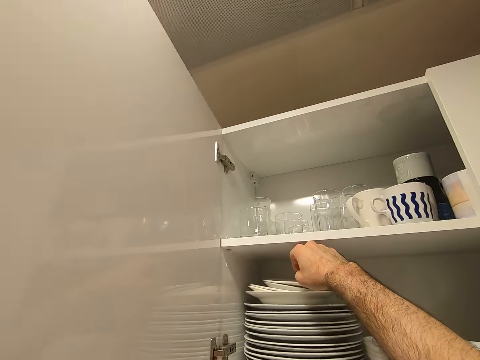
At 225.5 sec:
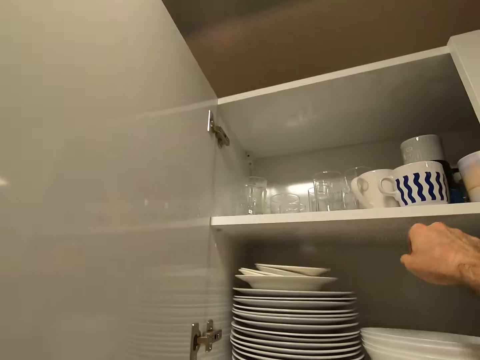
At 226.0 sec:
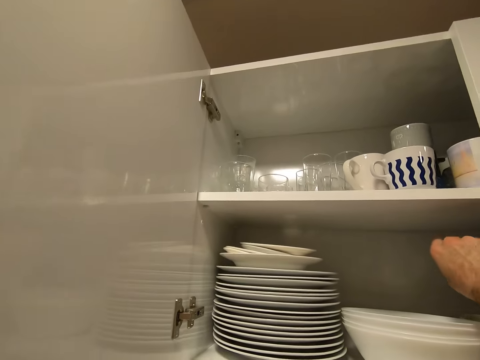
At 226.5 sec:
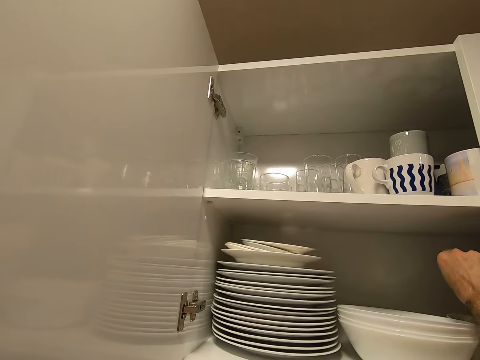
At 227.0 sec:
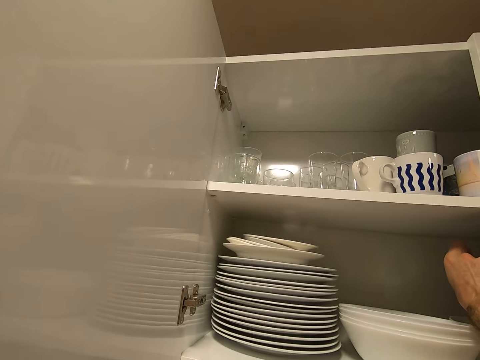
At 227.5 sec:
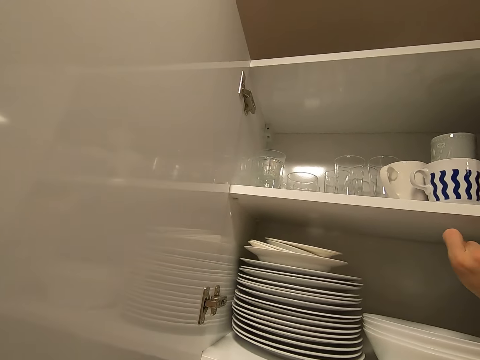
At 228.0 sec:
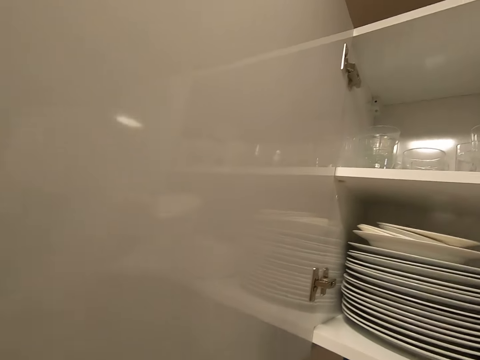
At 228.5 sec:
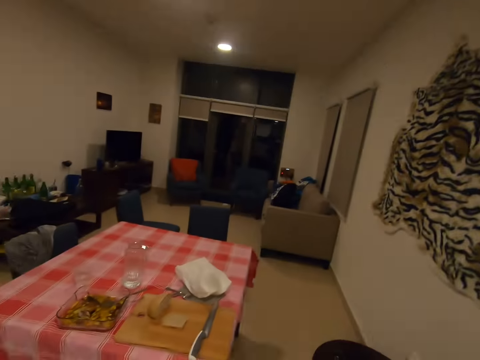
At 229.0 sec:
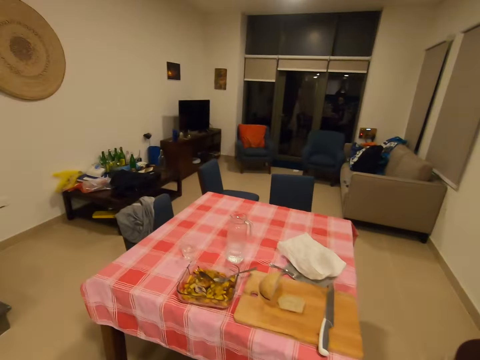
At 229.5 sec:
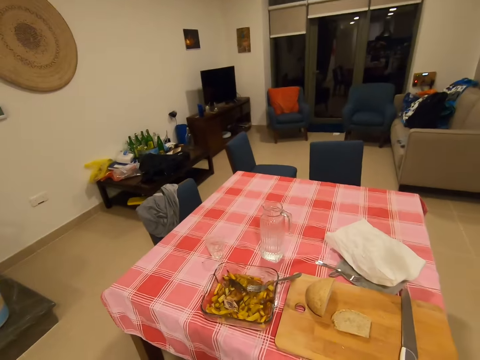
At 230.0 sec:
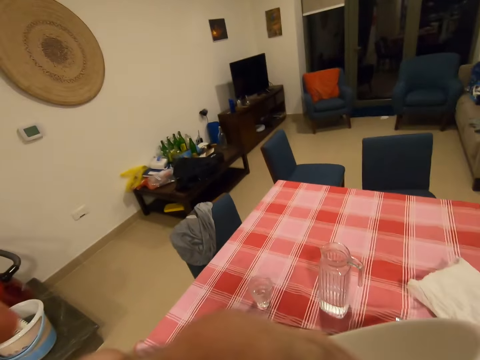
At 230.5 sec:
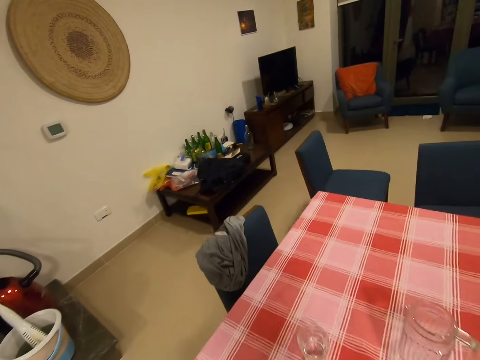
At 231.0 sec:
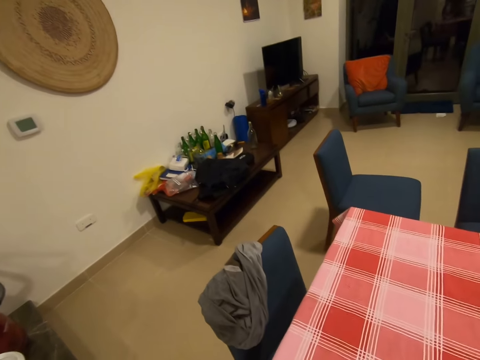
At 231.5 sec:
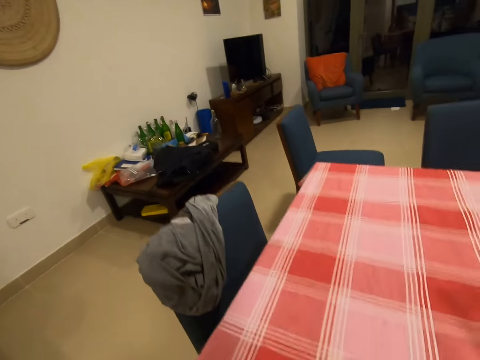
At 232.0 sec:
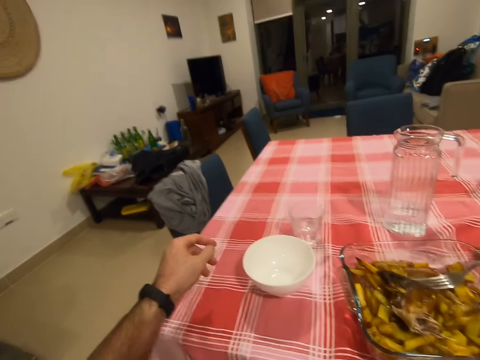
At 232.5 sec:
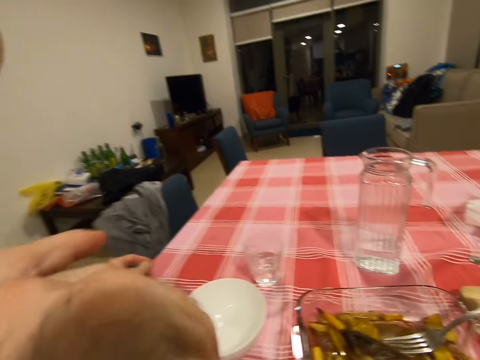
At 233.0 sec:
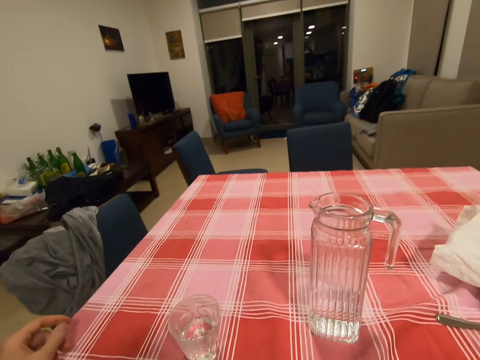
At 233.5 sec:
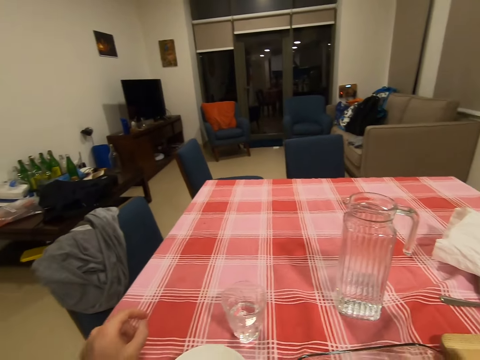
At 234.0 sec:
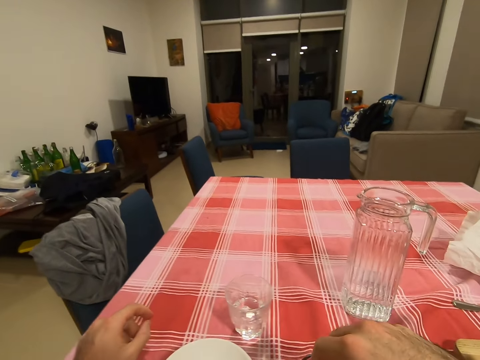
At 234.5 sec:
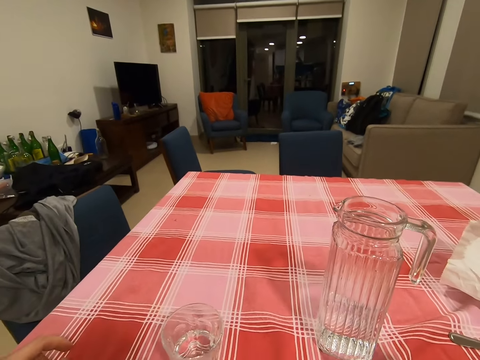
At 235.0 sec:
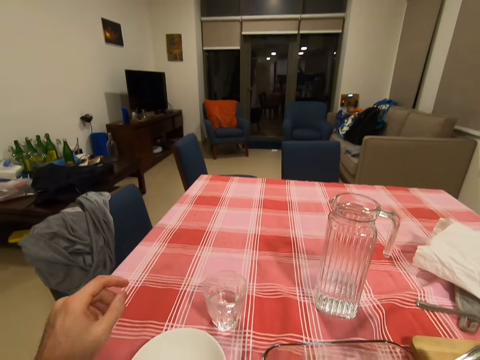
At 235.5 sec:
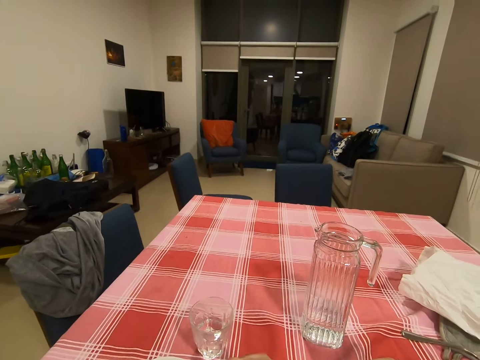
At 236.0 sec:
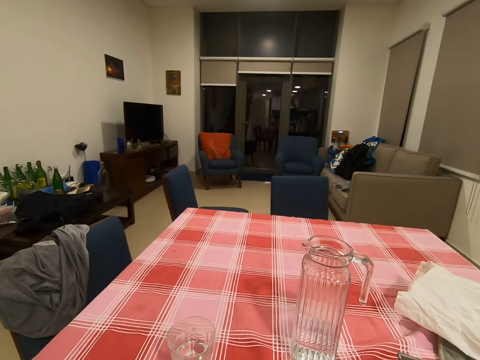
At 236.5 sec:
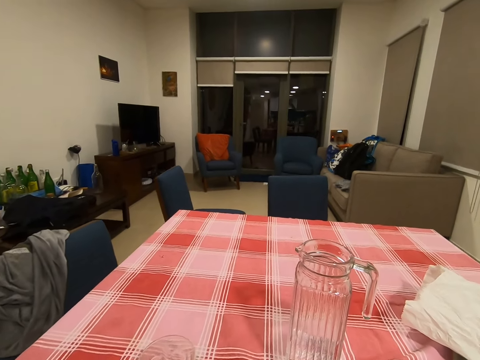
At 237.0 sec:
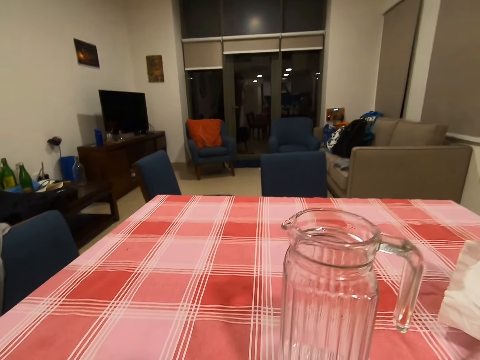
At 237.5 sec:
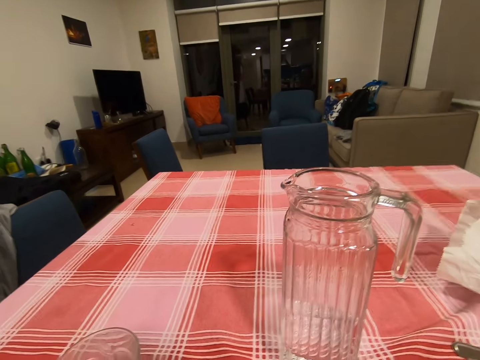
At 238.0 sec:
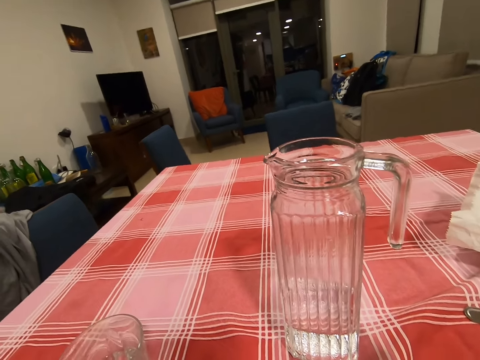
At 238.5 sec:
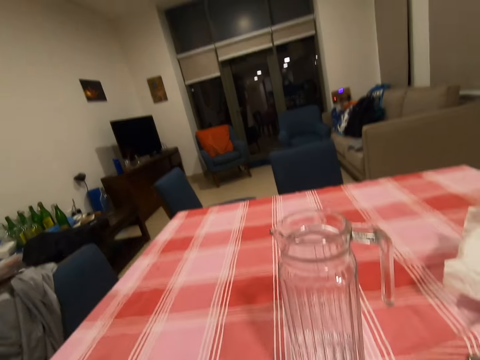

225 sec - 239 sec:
The camera wearer moves the hand in the drawer. They put the dish on the table. They pick up a plate. They walk around. They put the dish on the table again. They move the hand in the dish. They eat.

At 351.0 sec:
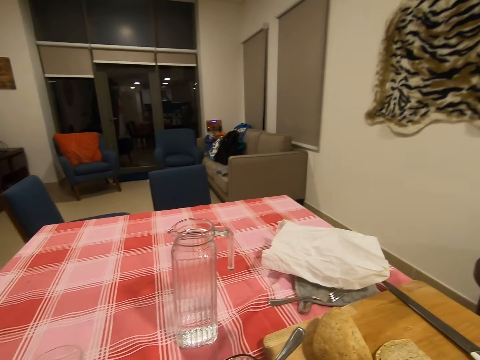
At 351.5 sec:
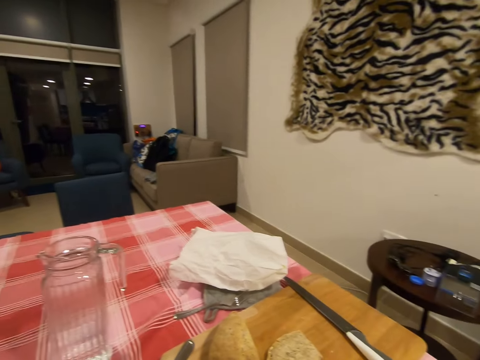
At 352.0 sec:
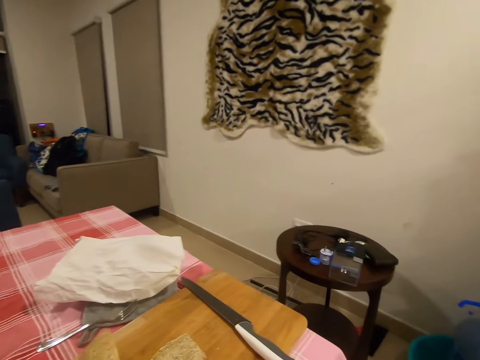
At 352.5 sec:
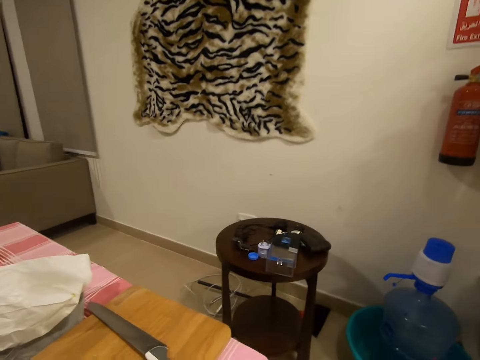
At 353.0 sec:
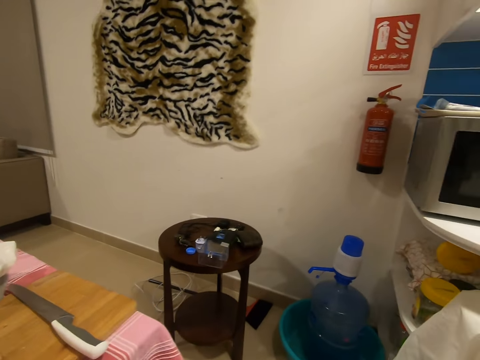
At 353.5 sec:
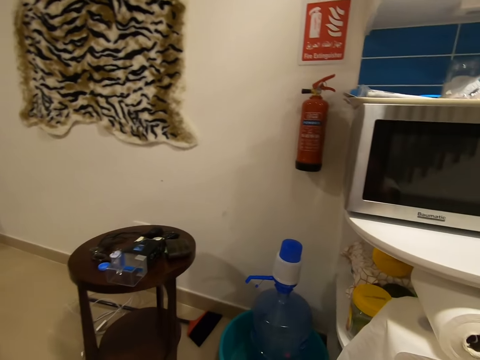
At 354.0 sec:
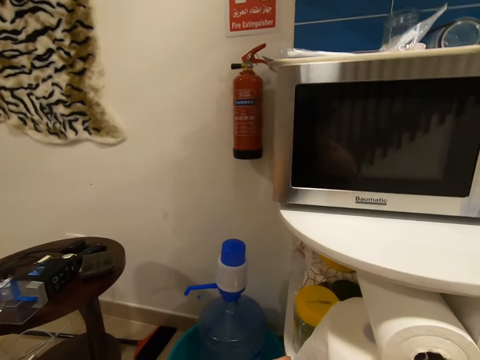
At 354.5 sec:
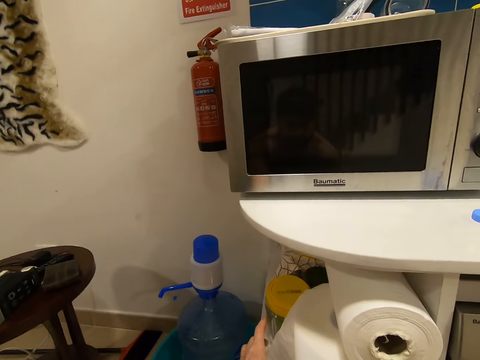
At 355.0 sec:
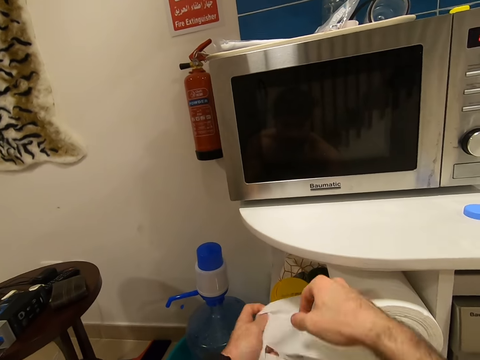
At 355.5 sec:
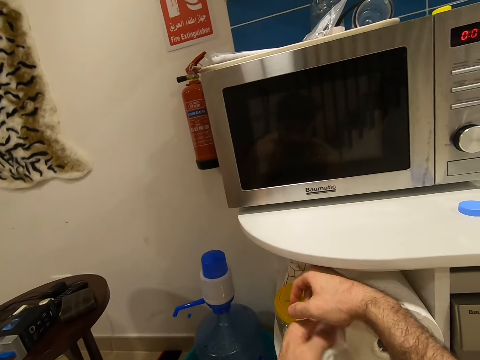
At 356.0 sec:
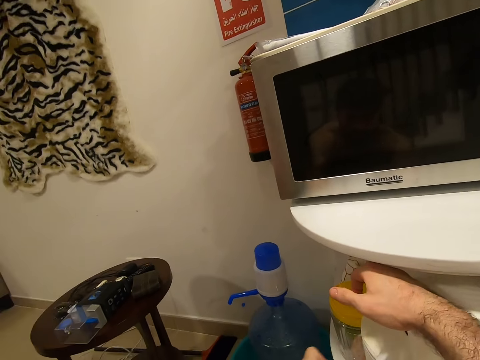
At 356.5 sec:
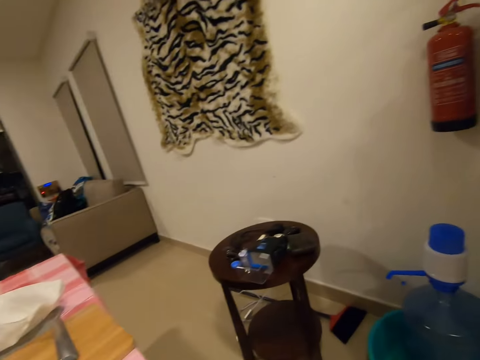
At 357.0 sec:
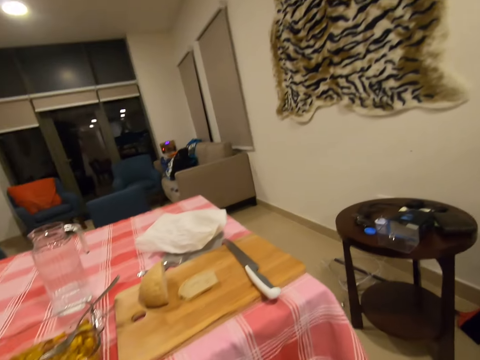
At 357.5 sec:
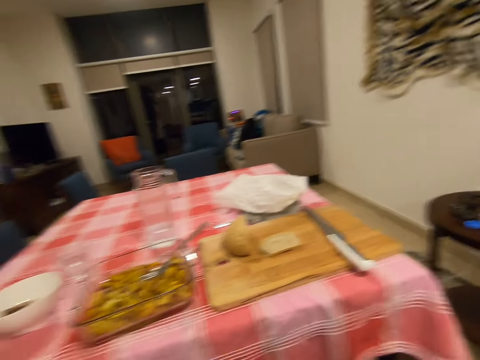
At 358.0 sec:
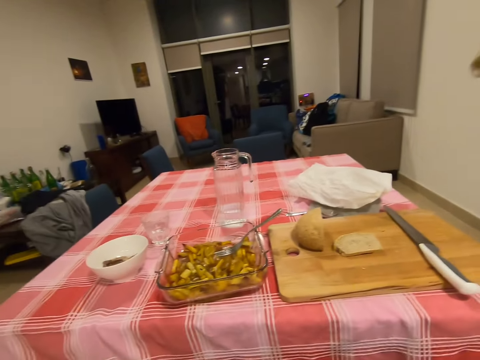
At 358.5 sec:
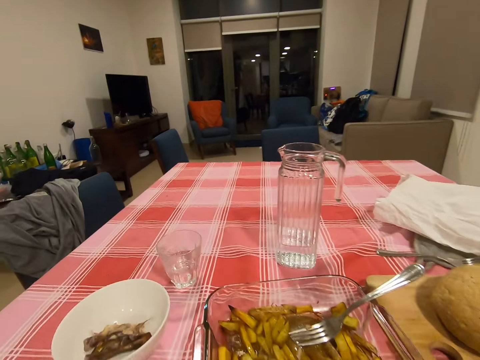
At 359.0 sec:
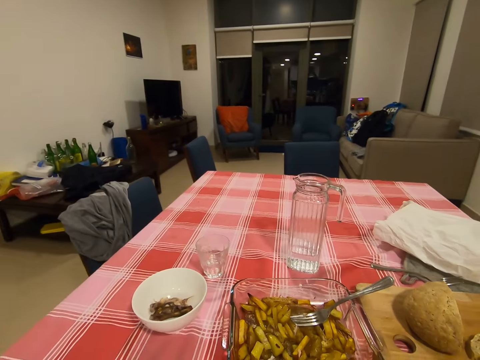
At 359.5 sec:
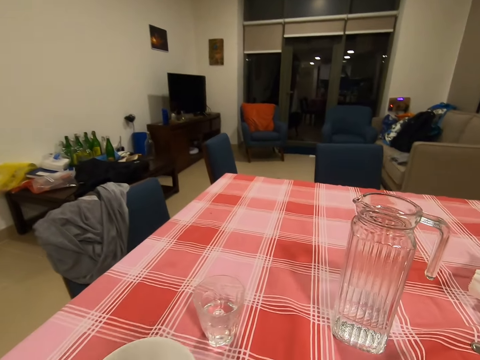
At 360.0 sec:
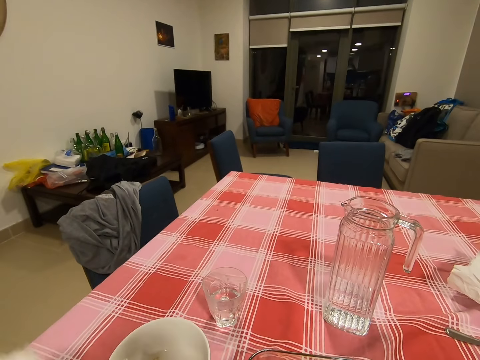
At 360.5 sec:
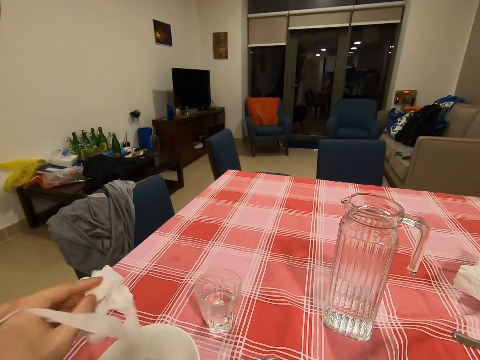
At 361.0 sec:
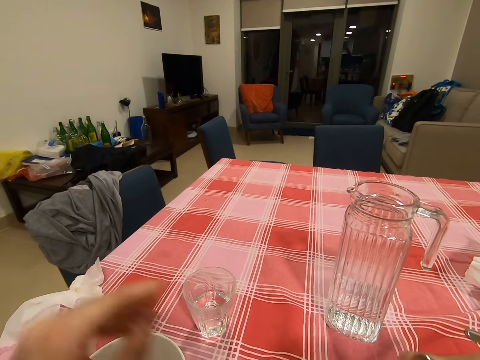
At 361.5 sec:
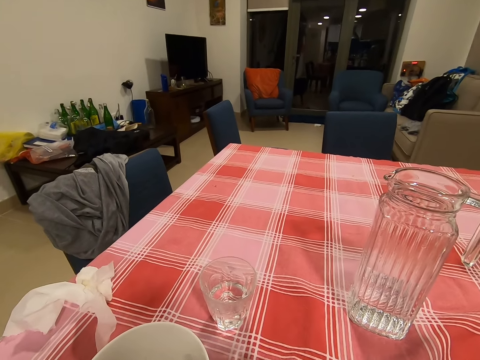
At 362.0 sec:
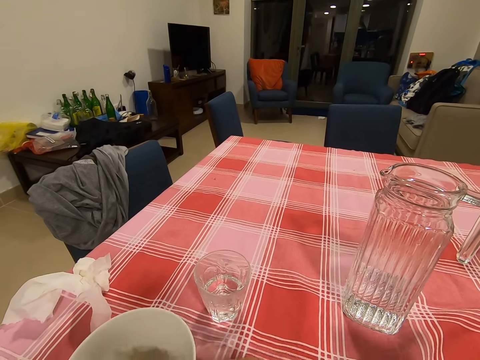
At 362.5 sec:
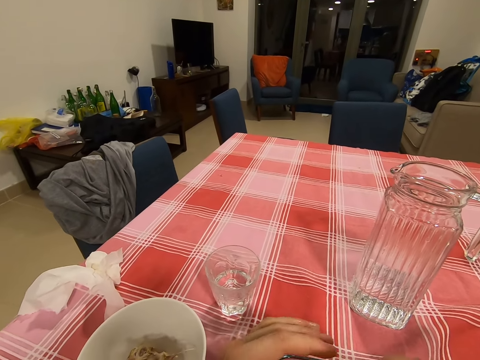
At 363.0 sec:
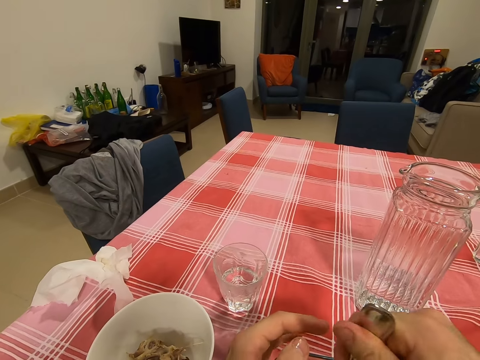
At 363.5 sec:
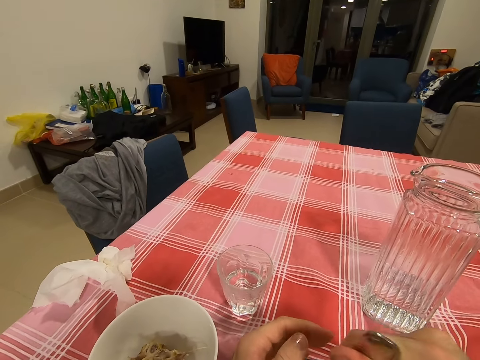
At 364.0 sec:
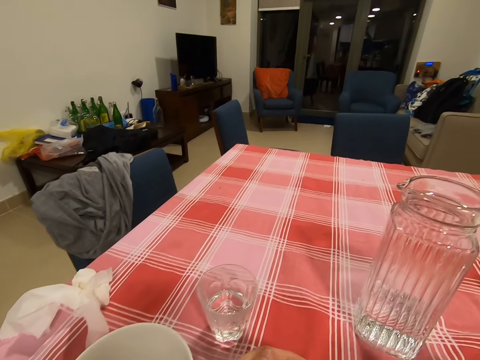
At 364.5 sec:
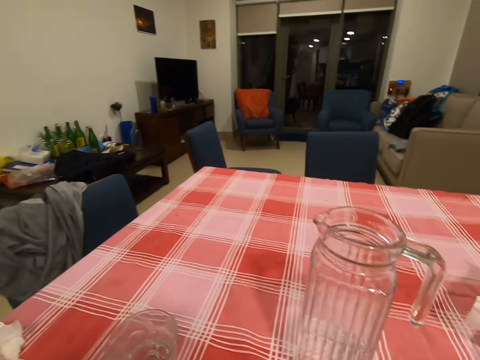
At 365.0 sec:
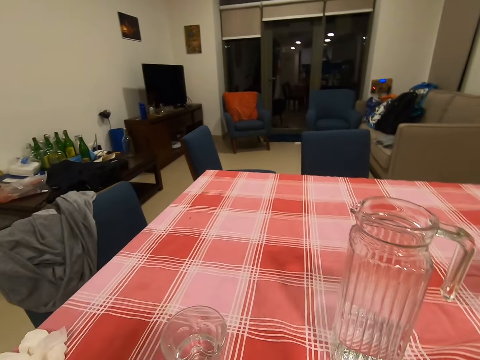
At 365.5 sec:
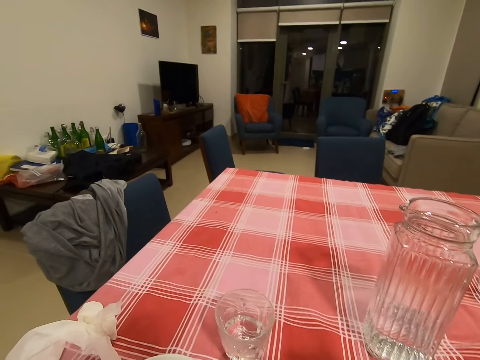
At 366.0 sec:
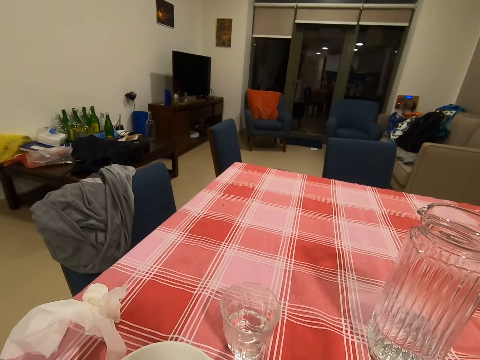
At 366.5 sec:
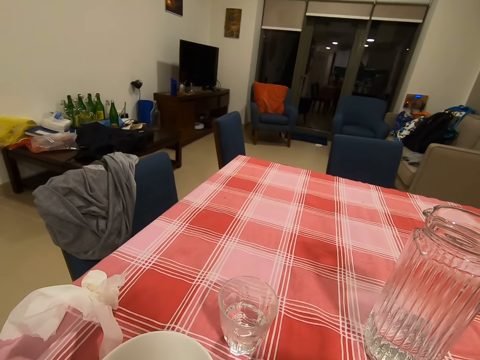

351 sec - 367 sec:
The camera wearer moves. They cut the tissue paper. They wipe hands. They put the tissue paper on the table. They move the fork in the dish. They eat.
